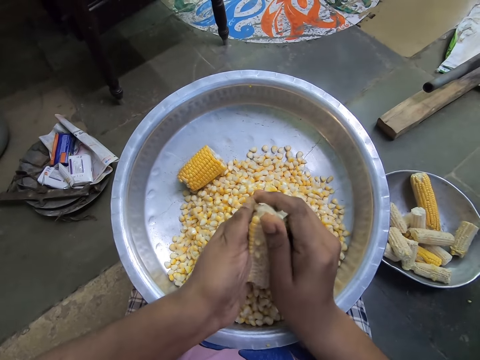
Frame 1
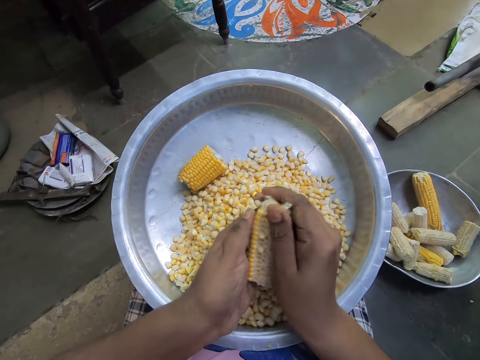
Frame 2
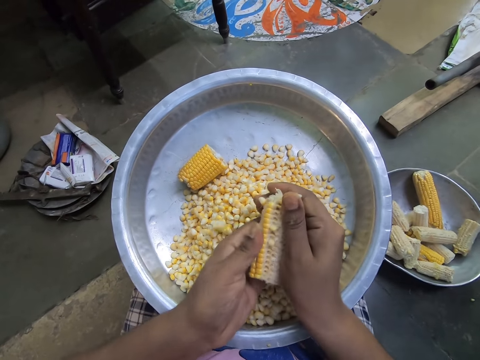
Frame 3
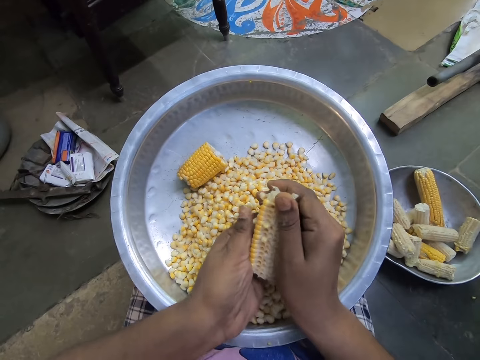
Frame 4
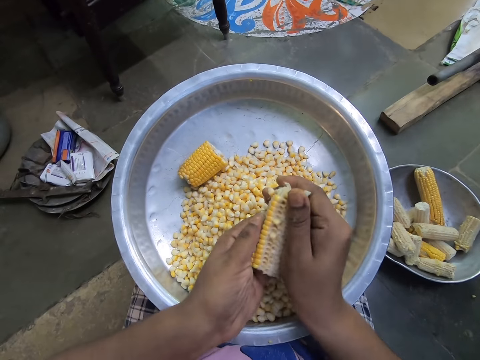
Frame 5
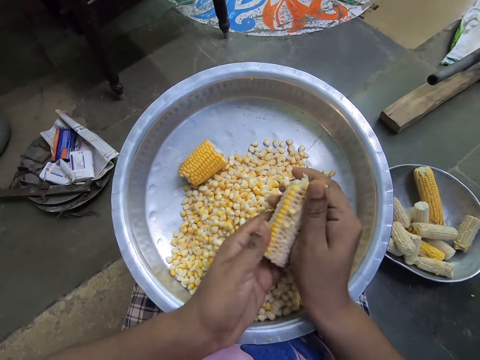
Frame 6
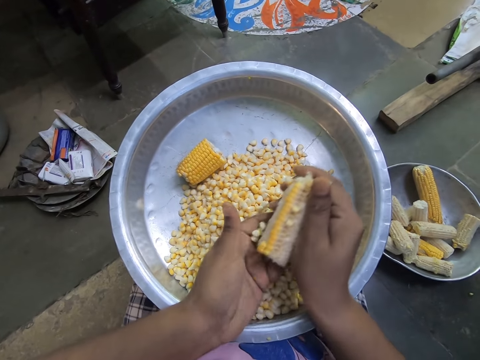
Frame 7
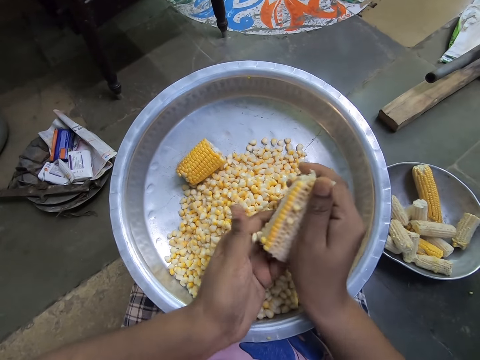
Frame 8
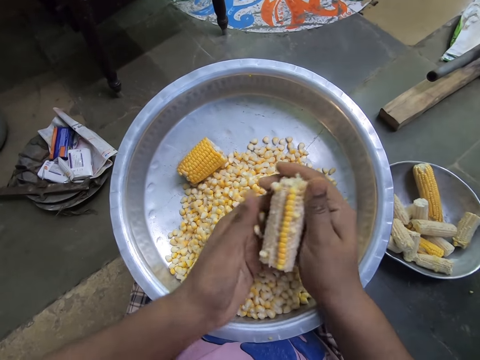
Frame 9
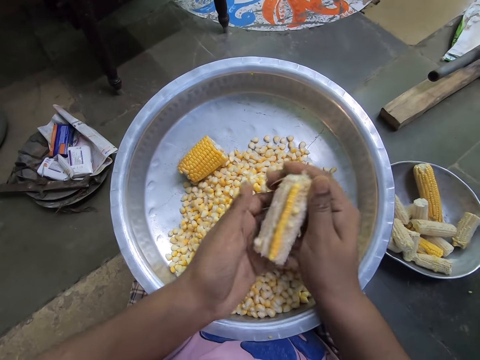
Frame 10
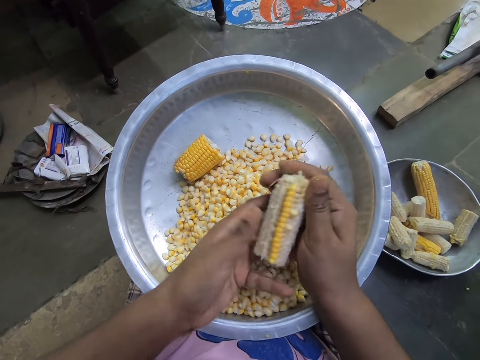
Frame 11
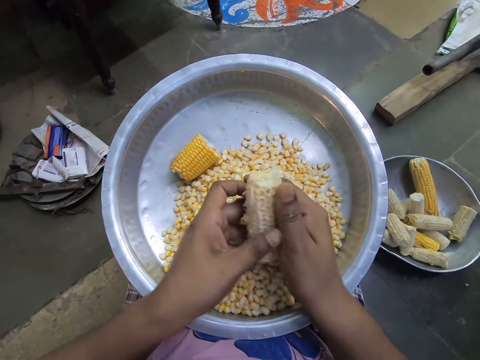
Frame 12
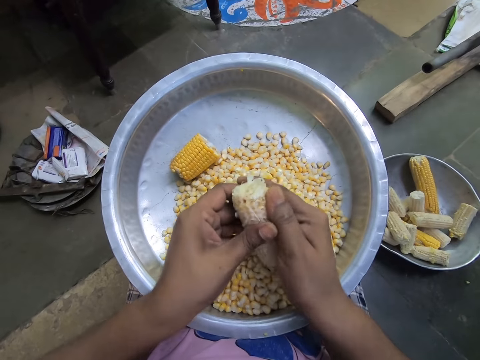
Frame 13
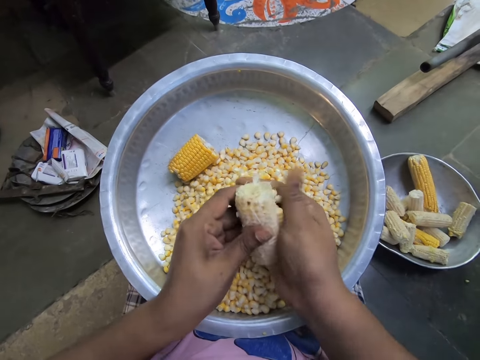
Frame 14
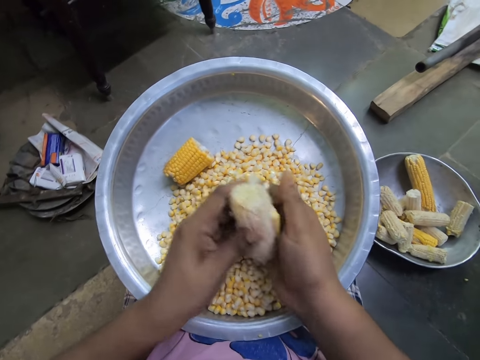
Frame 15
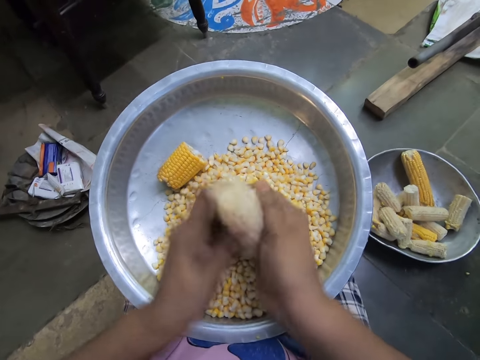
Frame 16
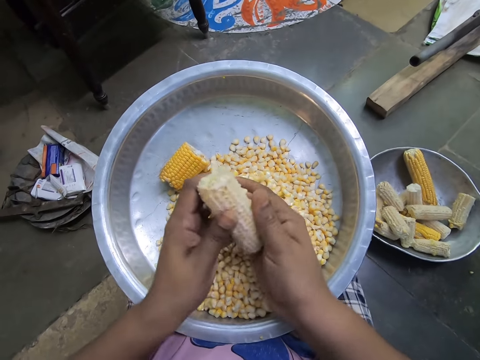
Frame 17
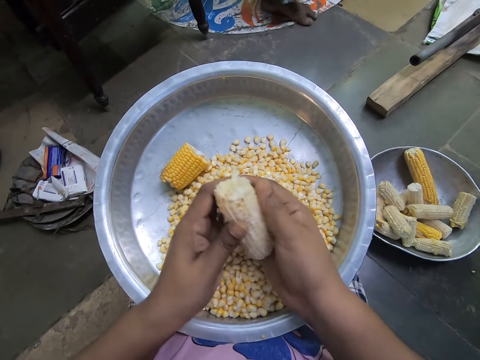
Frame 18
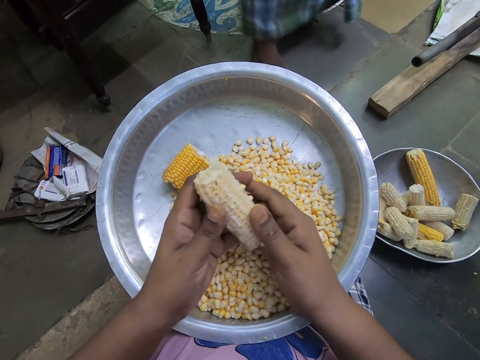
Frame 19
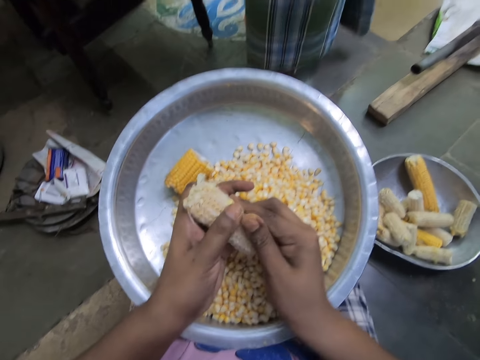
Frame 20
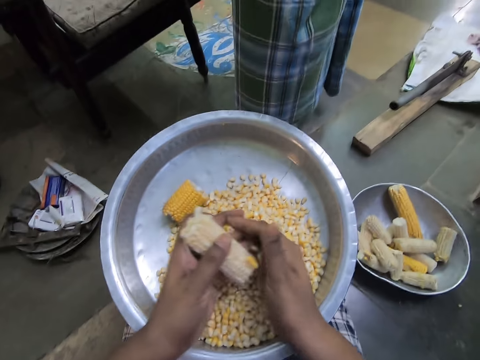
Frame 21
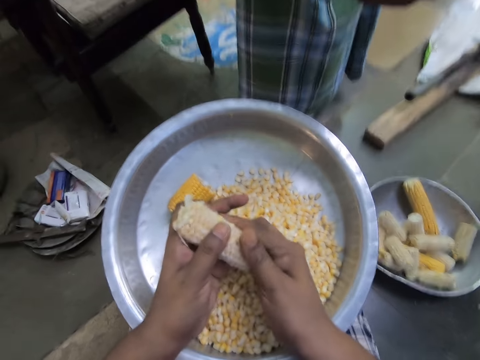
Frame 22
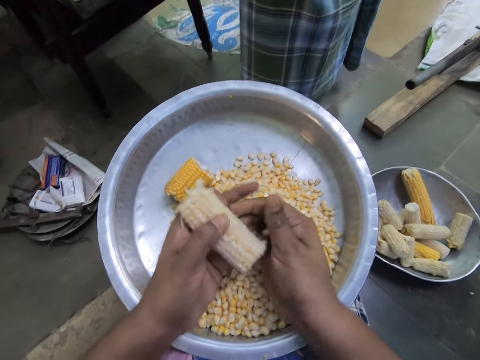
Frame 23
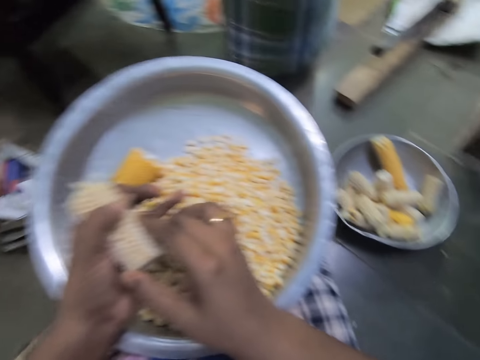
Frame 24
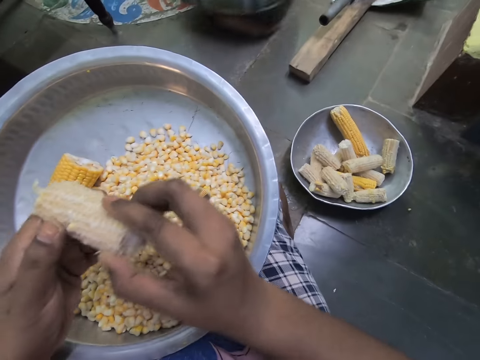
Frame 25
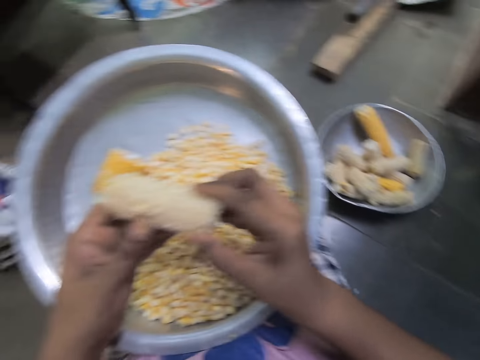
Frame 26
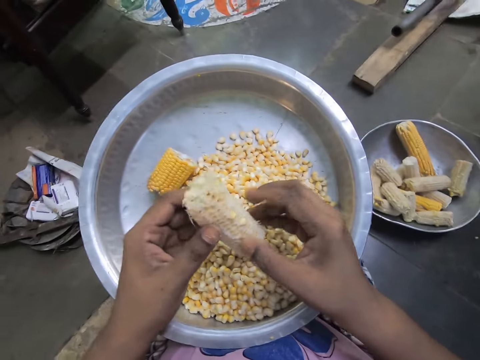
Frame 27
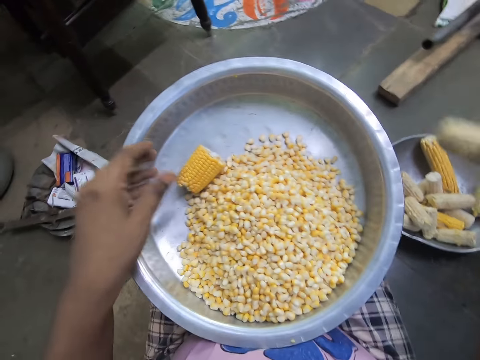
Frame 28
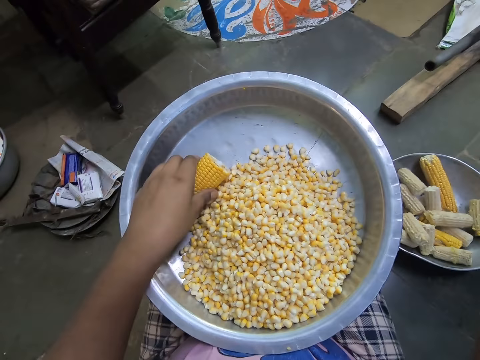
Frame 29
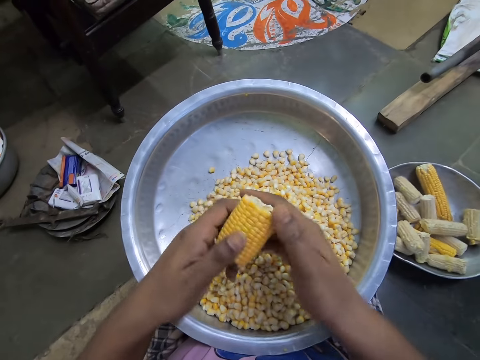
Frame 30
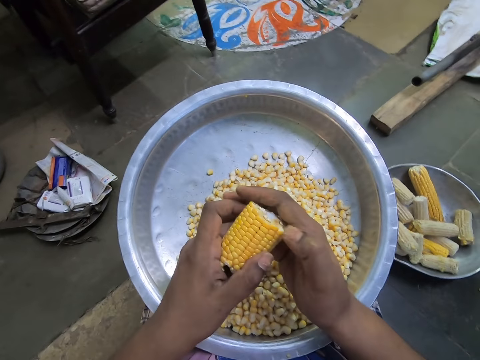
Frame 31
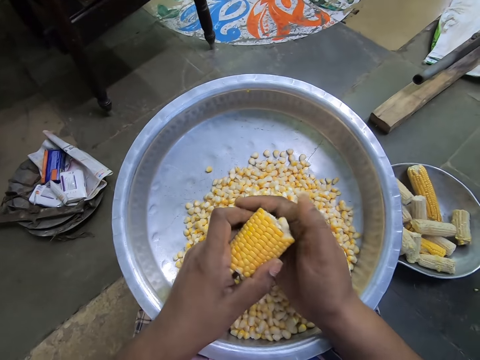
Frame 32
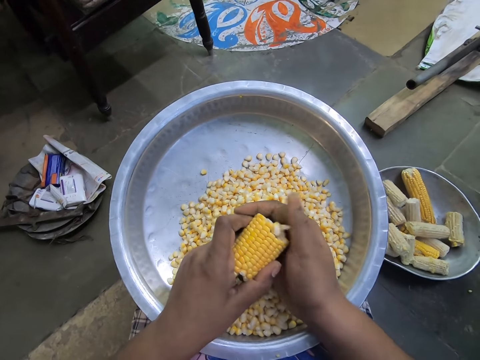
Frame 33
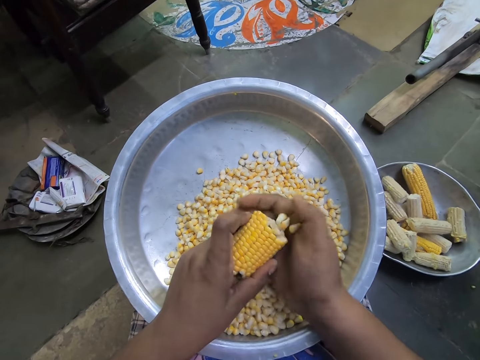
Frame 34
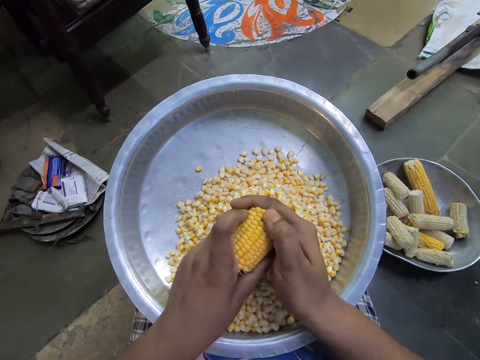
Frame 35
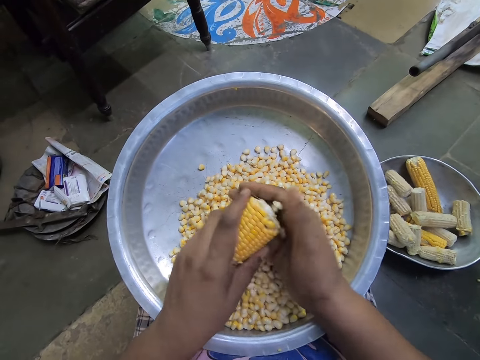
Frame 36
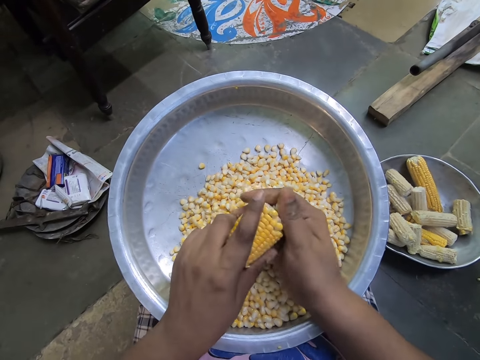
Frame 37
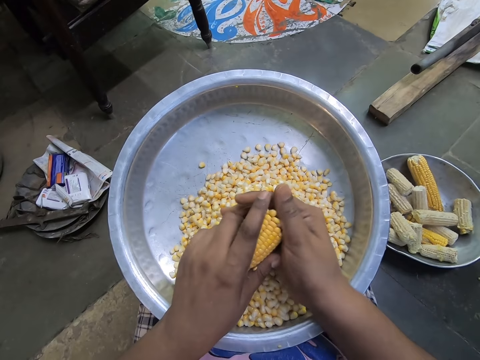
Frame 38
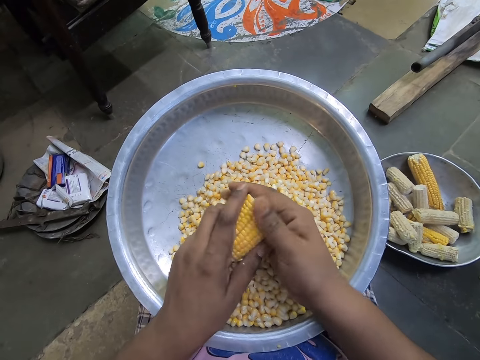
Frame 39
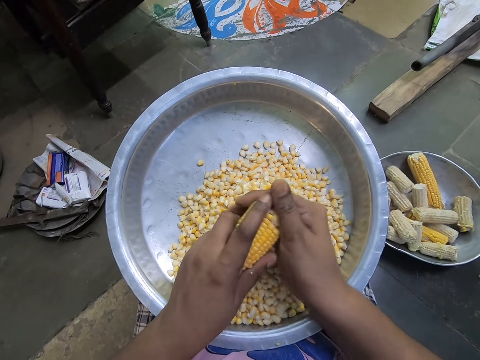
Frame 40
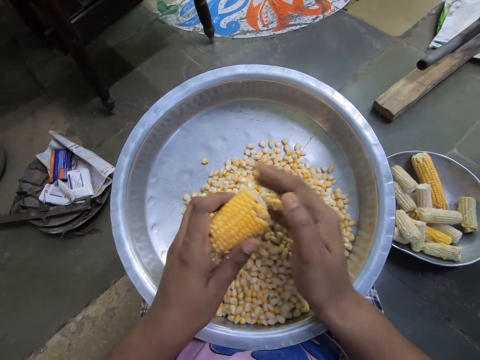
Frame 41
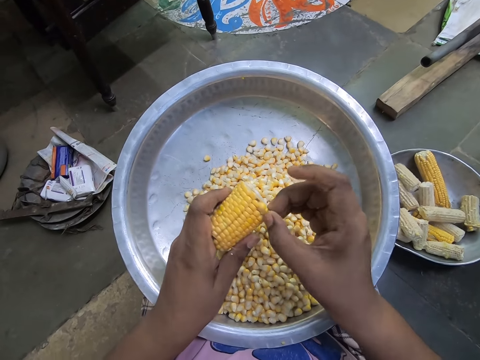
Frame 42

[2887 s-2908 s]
The camera wearer removes the corn seeds from the corn cob into the bowl with her right hand. She converses with the woman. She passes the corn cob to her right hand from her left hand. She drops the corn cob into the bowl on the floor. She picks up a corn cob from the bowl on her lap with her left hand. She holds the corn cob with her hands. She removes the corn seeds from the corn cob into the bowl with her right hand.

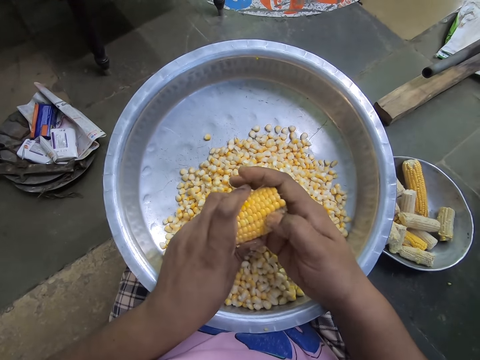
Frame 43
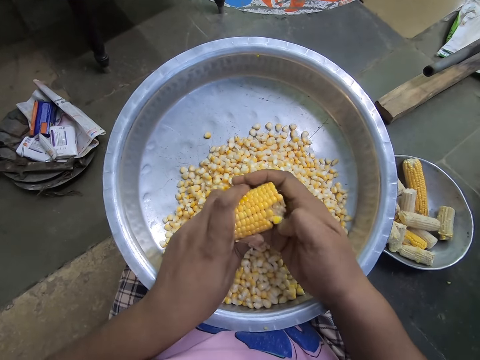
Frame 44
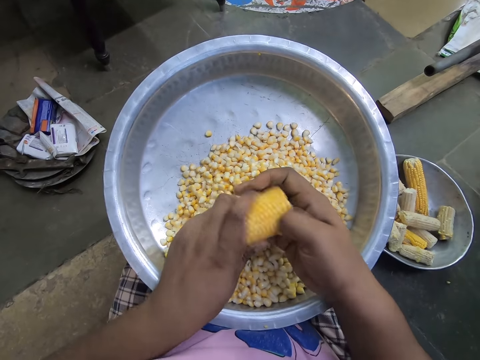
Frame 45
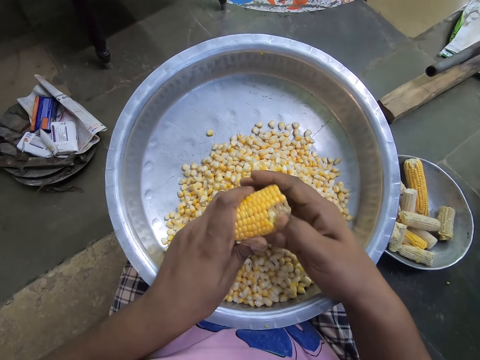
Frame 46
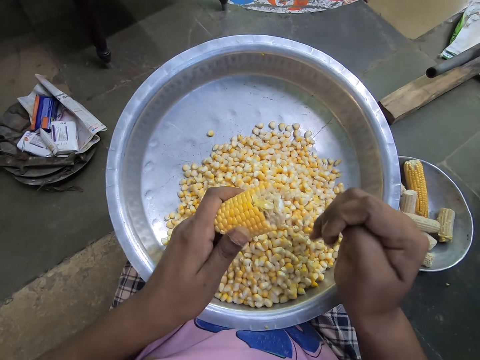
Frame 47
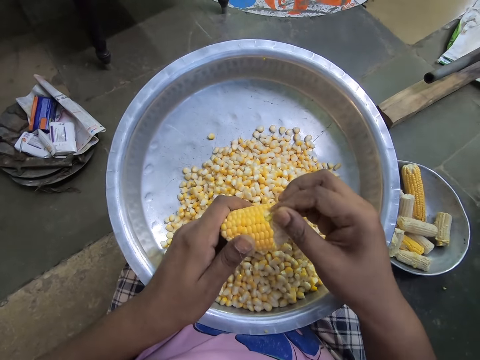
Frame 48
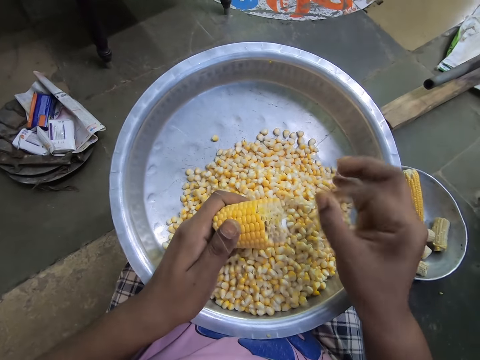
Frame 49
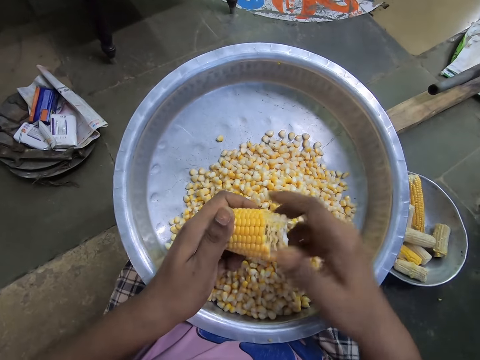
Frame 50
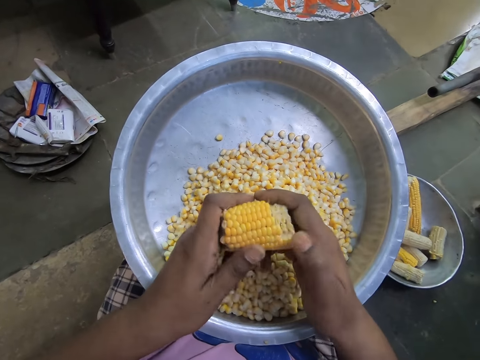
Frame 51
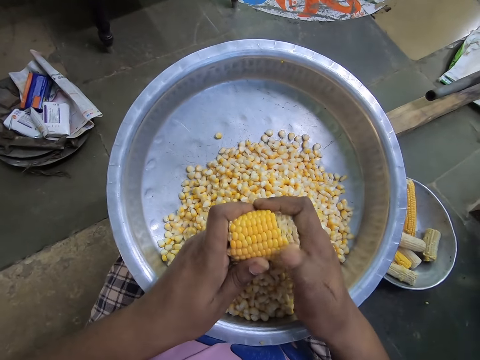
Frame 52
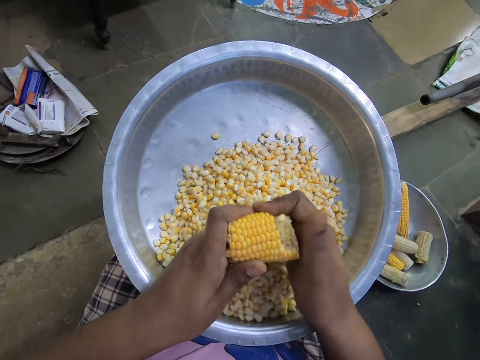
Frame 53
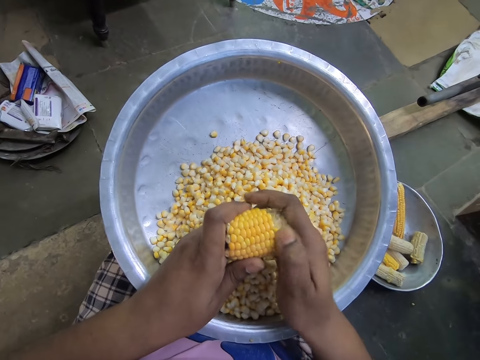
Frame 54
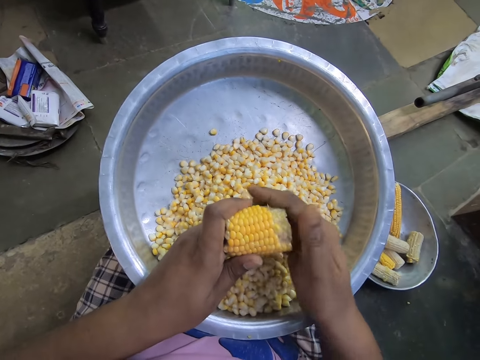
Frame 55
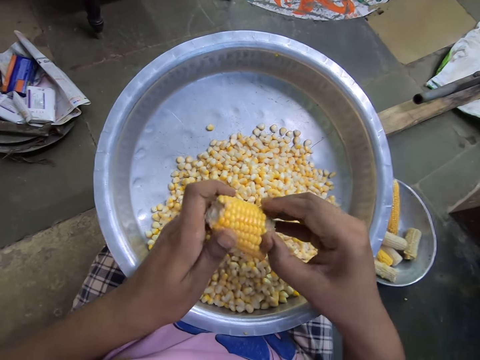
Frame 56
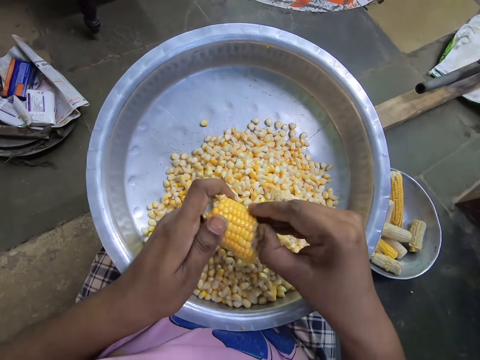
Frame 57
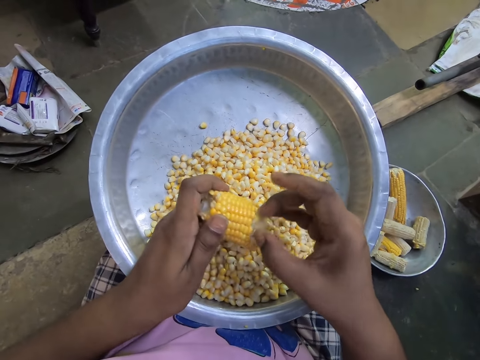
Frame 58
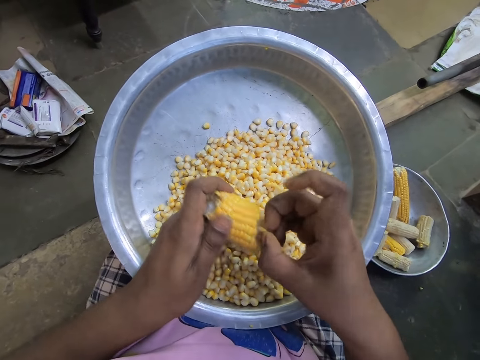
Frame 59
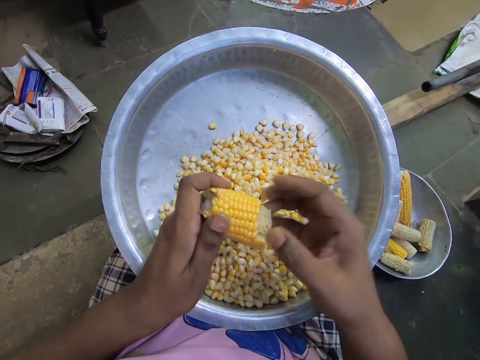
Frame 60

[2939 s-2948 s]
The camera wearer removes her right hand from the corn cob. She rubs her right hand fingers together. She removes the corn seeds from the corn cob into the bowl with her right hand.
